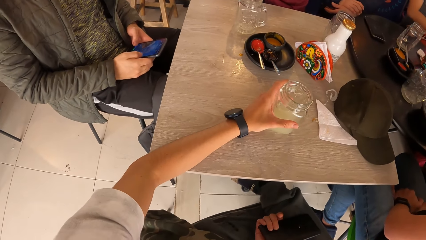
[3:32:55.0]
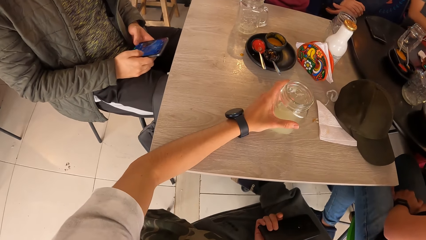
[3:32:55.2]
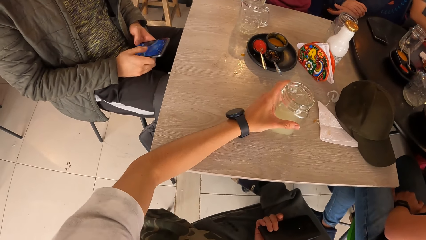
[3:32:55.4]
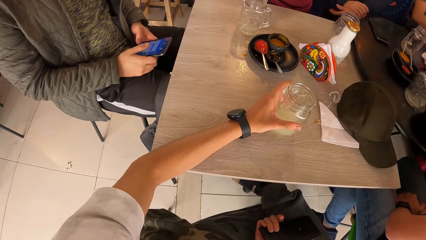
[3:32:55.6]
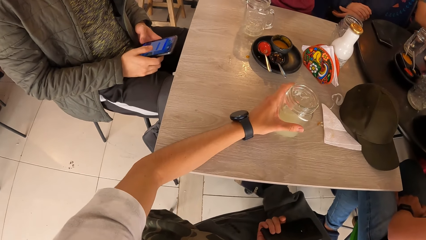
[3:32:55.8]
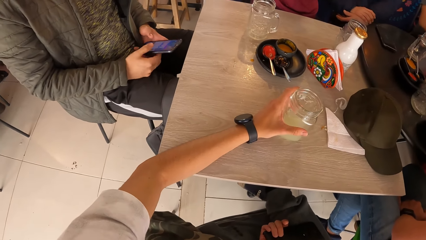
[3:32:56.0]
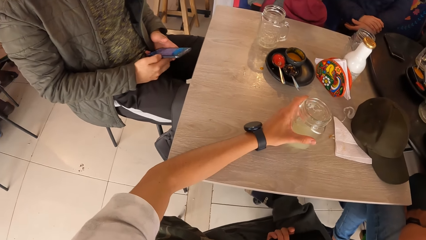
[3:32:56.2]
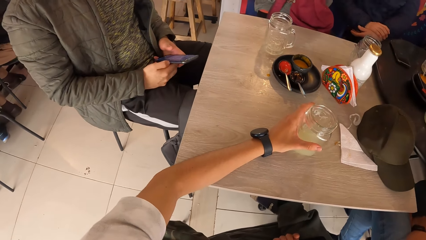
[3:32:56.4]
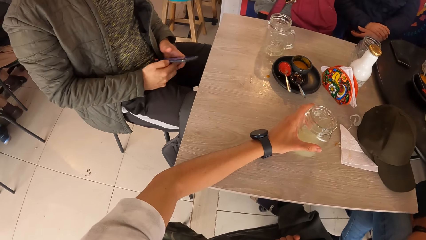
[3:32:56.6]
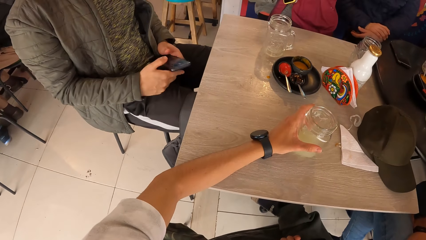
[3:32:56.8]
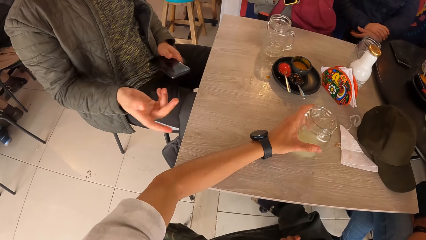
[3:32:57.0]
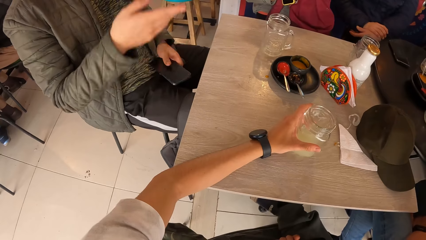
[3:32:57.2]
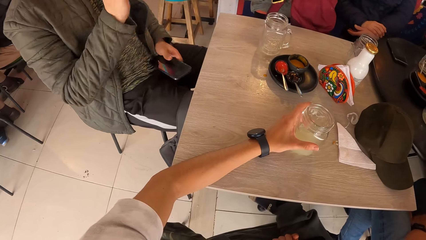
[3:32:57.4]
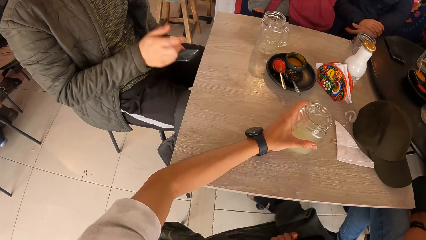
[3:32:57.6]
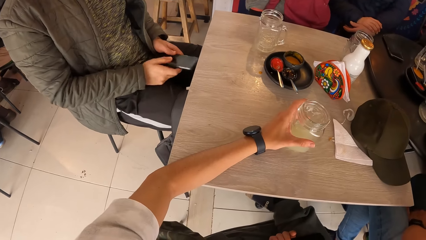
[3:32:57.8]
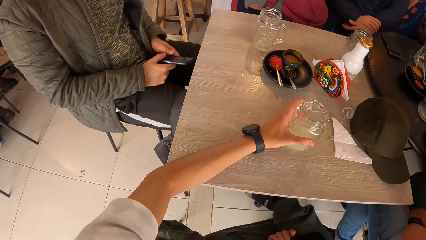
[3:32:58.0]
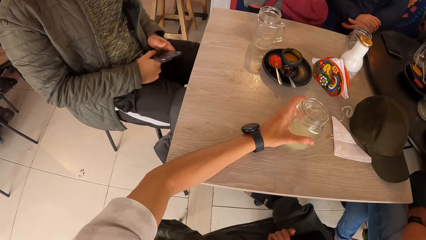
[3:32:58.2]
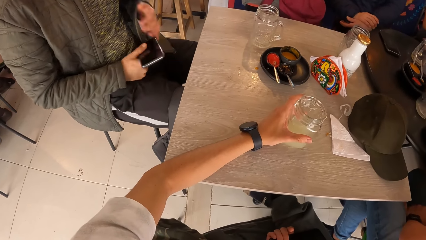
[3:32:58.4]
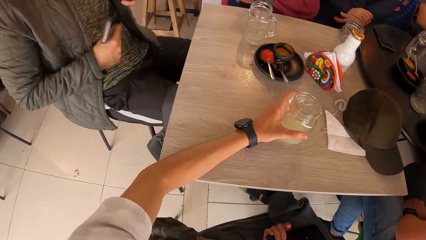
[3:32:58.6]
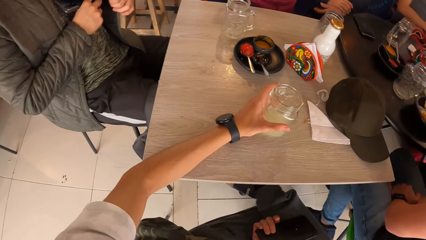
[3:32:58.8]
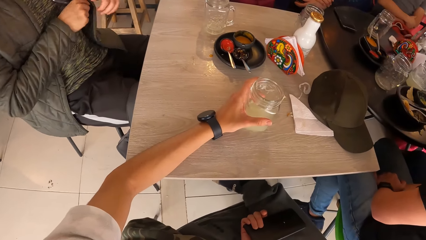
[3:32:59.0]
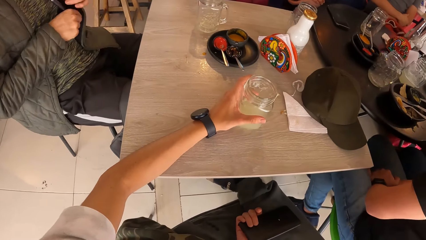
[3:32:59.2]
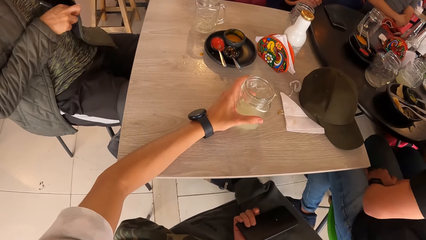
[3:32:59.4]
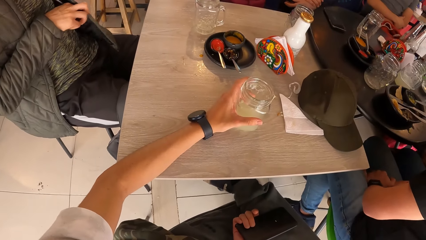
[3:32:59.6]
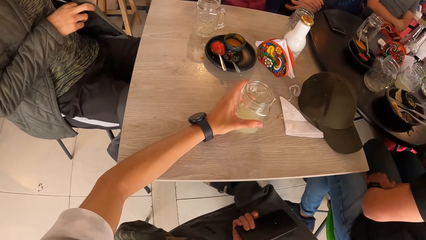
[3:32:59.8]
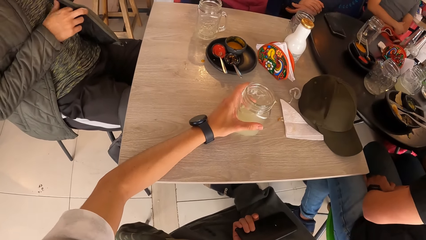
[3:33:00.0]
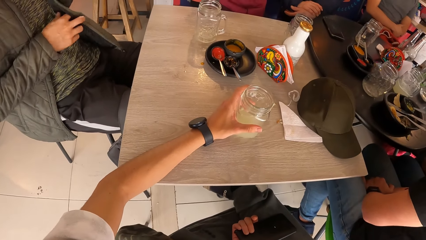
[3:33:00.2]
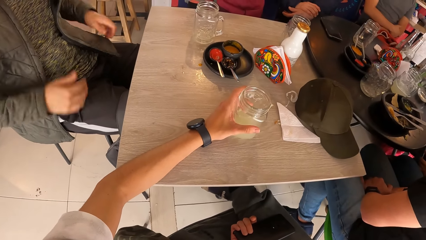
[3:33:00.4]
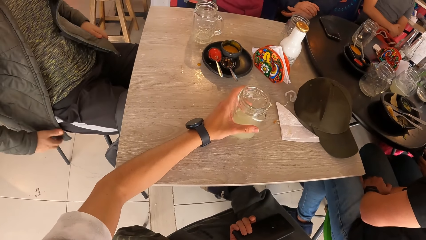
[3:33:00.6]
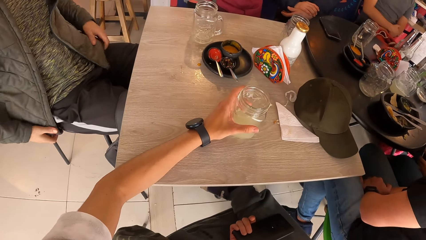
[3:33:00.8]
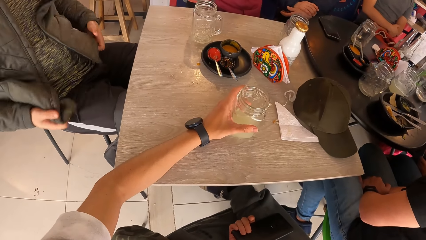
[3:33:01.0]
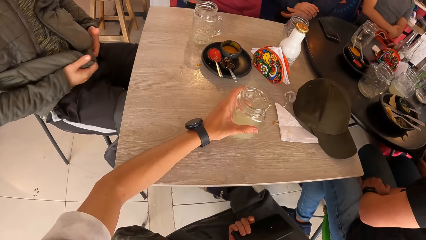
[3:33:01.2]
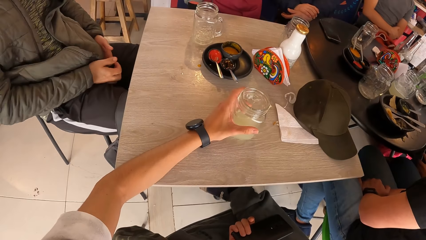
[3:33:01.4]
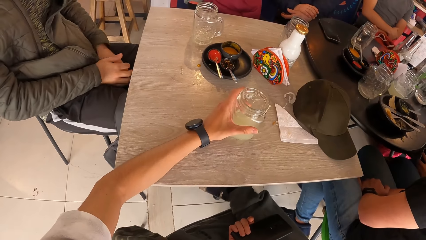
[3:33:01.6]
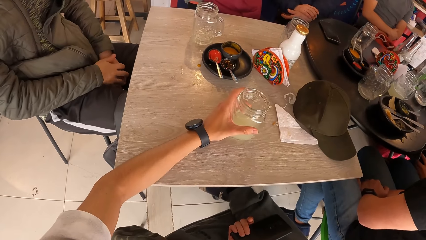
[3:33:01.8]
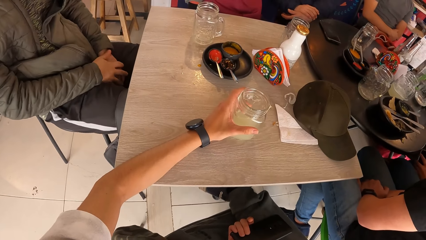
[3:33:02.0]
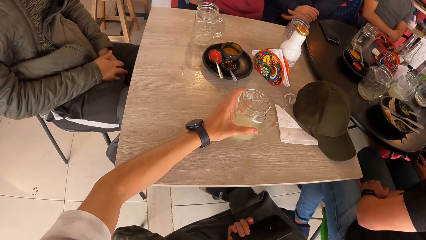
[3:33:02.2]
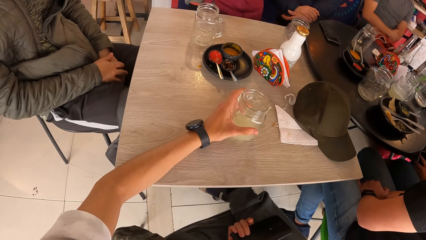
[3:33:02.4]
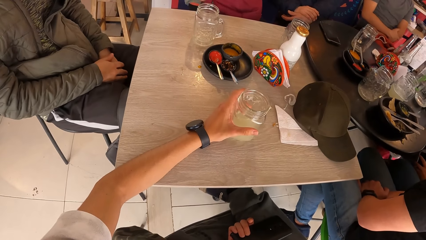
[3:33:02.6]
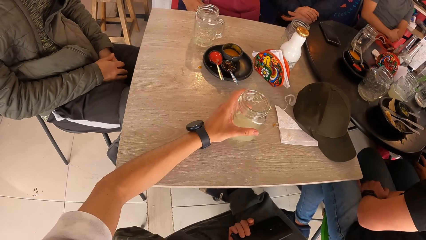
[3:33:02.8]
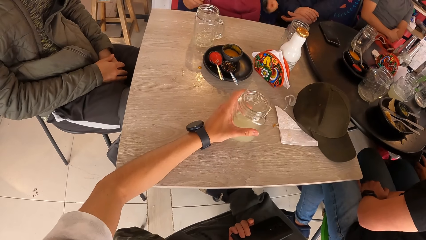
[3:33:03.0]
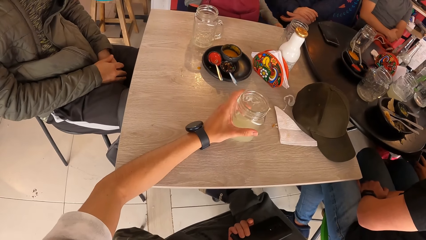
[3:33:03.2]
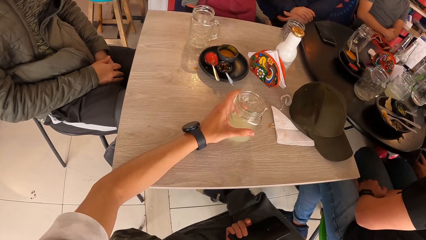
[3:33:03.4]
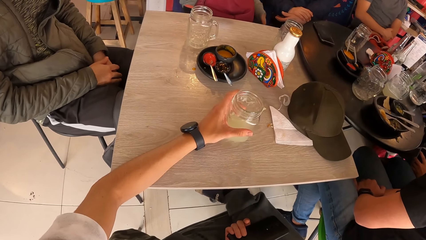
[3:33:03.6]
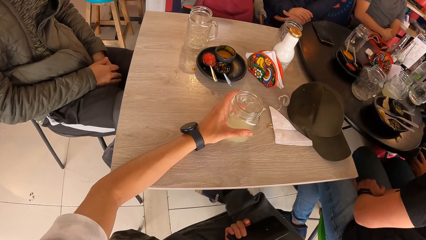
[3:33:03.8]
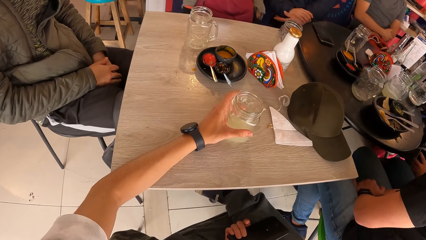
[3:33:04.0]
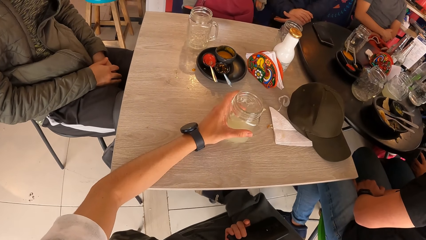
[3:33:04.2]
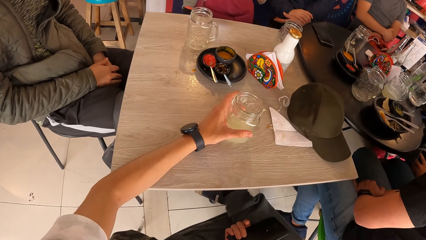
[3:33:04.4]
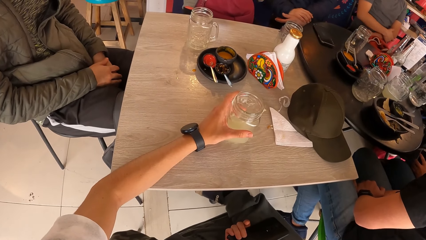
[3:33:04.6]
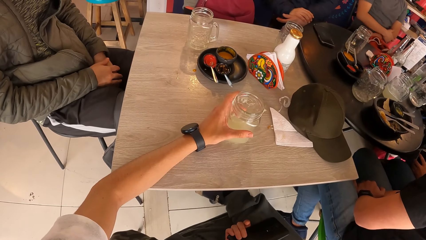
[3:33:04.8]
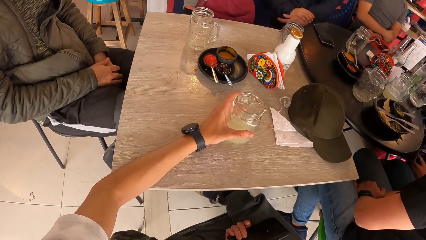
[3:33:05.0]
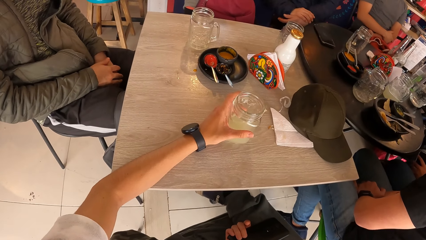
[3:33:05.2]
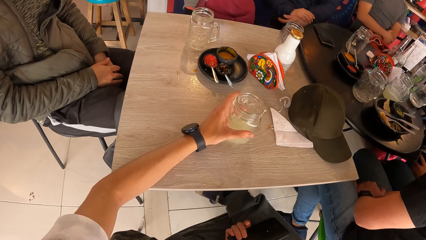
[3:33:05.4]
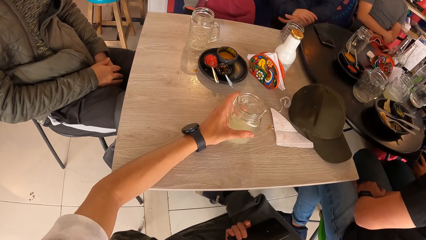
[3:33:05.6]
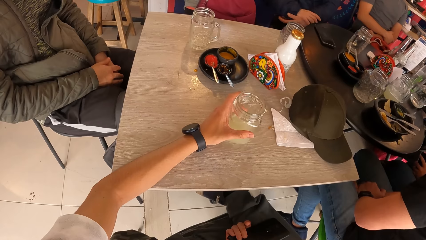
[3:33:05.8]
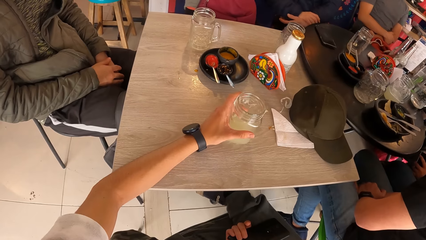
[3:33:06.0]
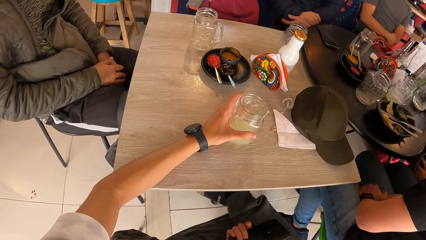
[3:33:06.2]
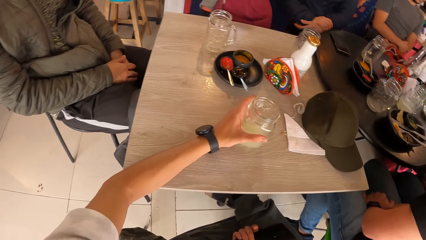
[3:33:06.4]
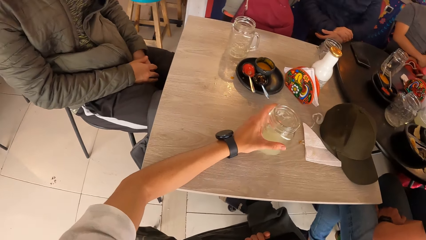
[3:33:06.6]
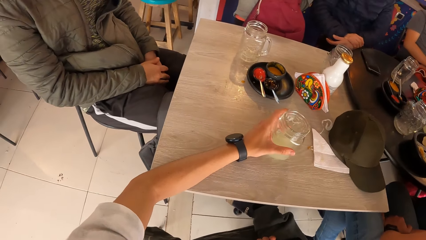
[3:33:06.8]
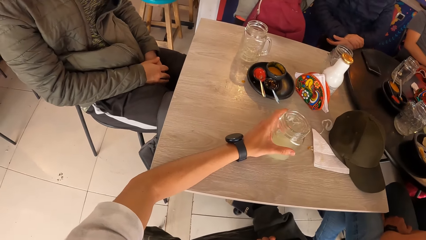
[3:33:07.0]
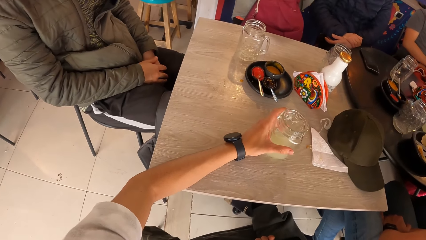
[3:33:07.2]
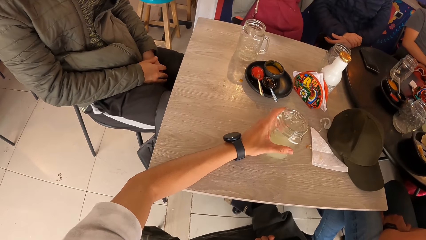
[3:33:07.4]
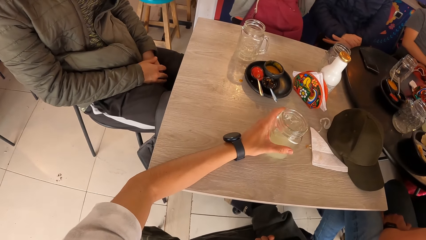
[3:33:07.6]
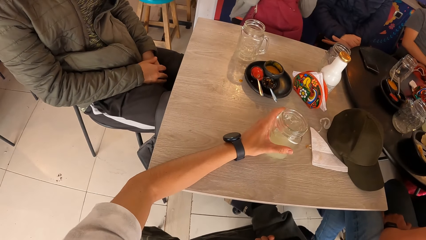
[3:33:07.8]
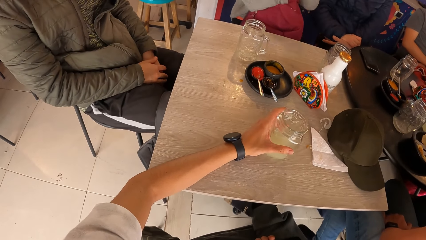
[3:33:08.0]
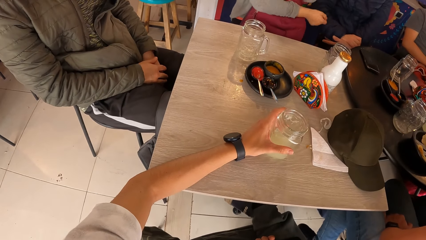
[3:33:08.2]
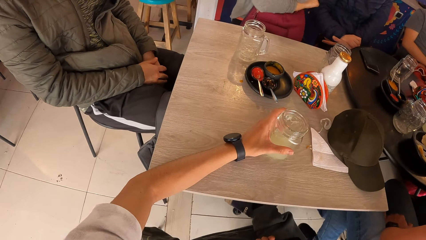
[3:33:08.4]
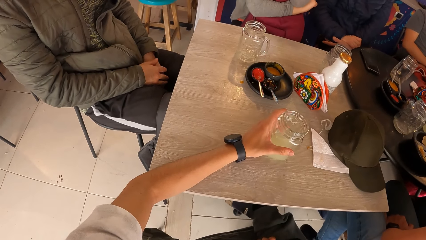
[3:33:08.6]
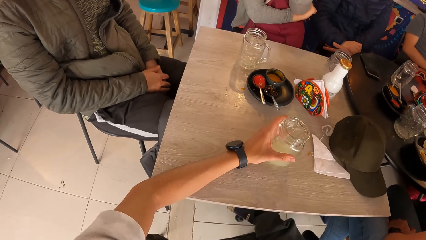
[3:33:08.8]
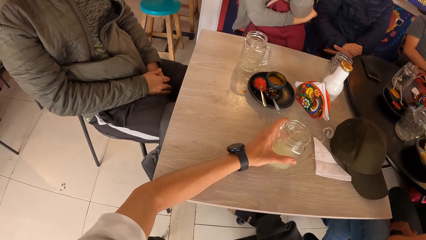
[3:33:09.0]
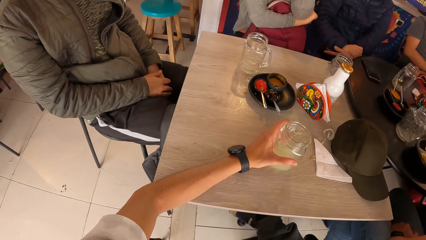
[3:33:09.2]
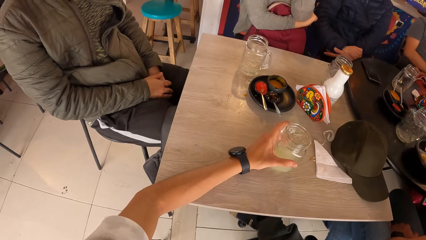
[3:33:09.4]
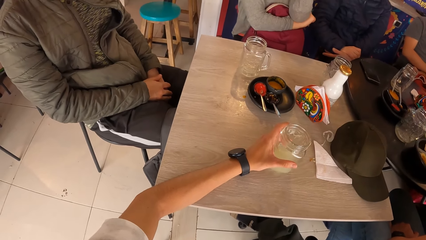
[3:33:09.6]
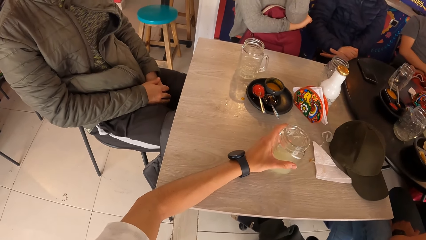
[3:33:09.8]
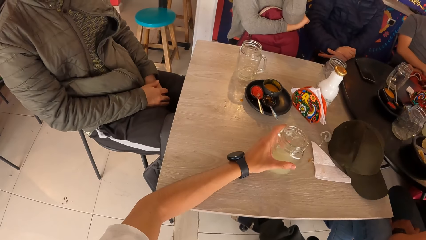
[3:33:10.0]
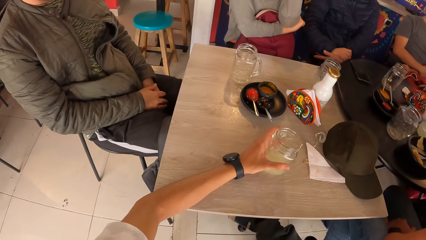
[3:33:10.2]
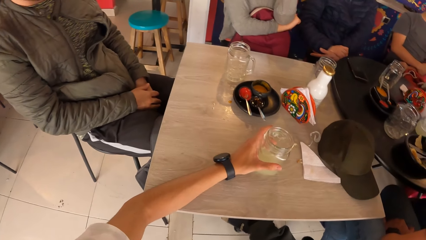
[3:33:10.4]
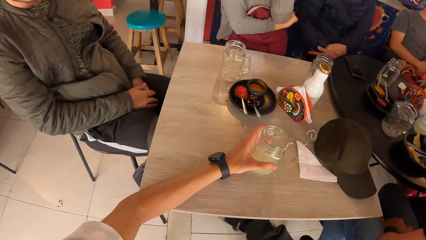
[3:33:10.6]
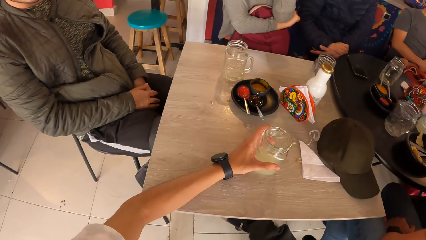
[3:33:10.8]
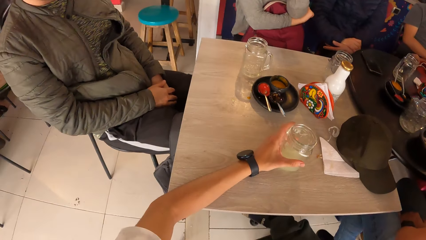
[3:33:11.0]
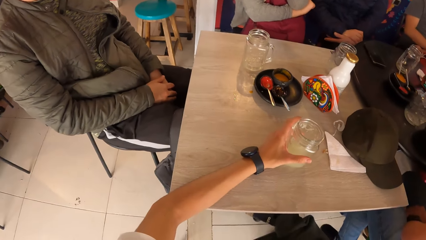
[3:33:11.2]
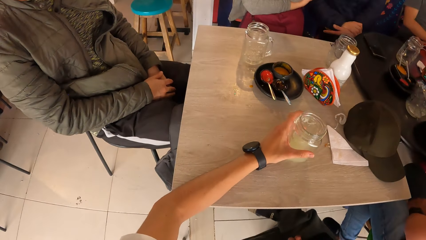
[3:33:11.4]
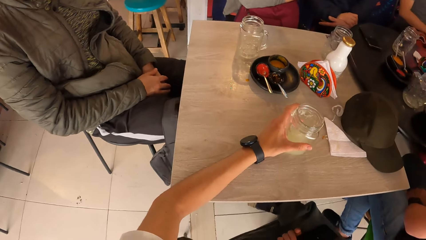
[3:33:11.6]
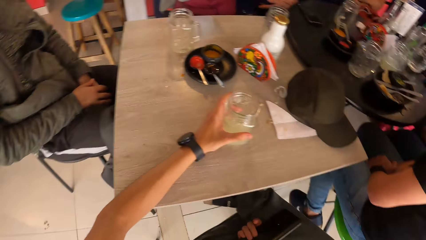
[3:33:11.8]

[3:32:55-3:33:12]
A man scrolls on a phone. The man gestures with his right hand. The man puts the phone in his right hand into the jacket. The man holds the jacket with both hands and straightens the jacket. The camera wearer looks around. A person zips a bag. The person folds hands. The camera wearer looks around.
